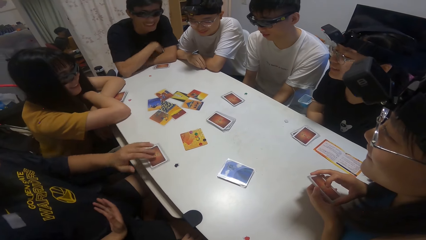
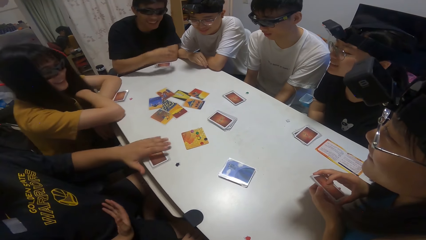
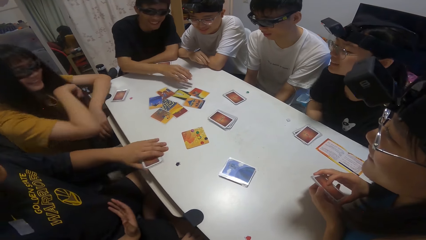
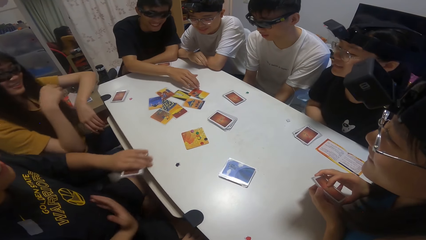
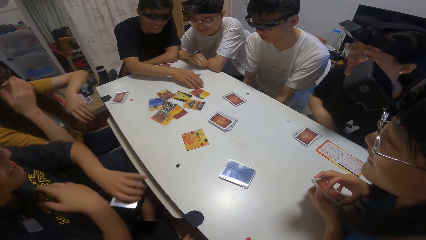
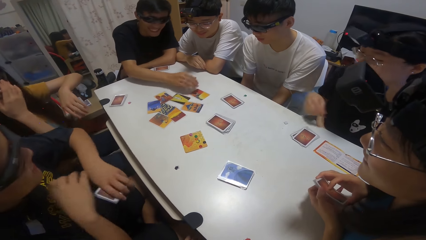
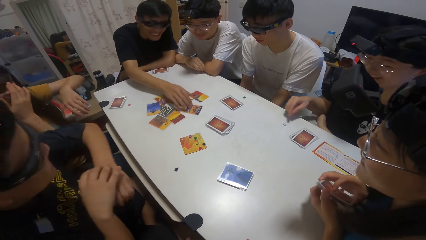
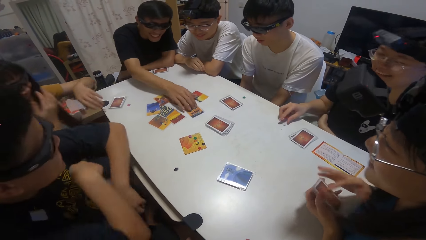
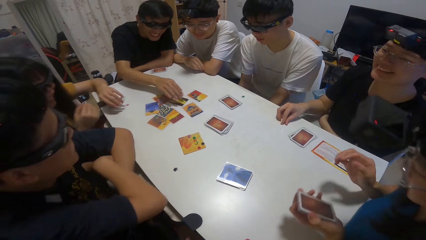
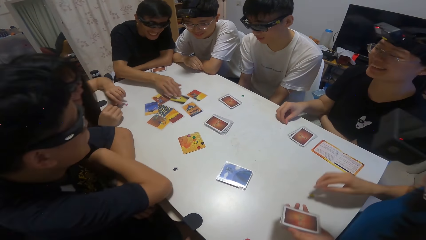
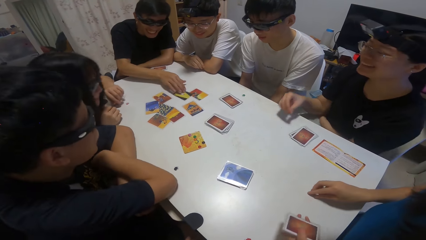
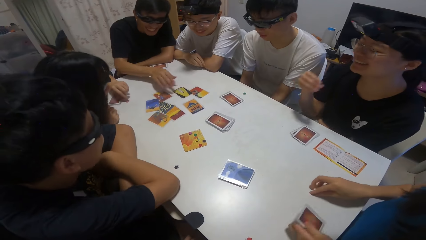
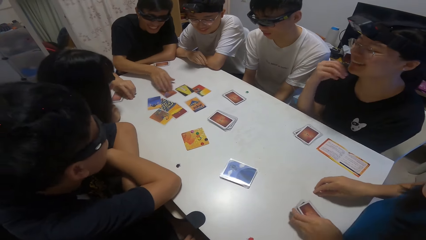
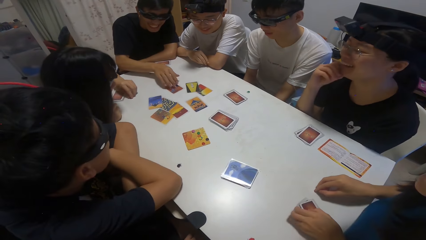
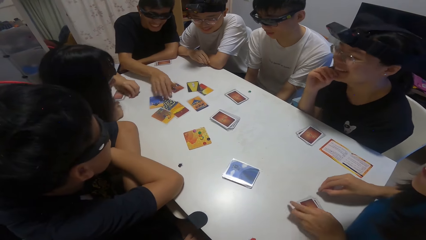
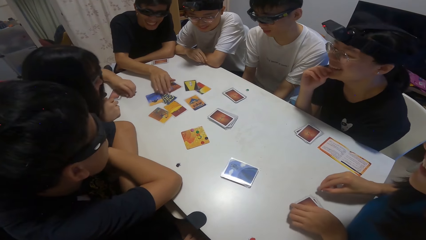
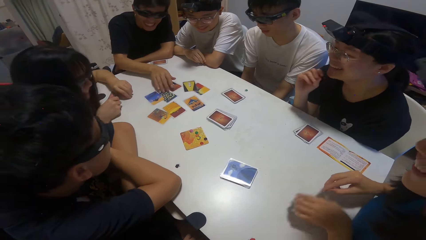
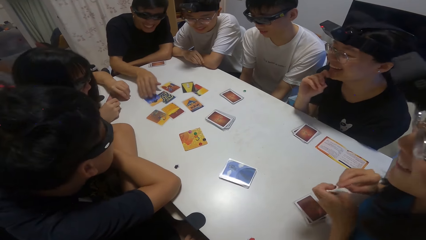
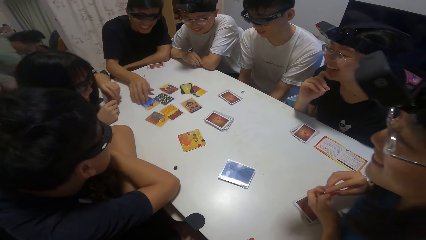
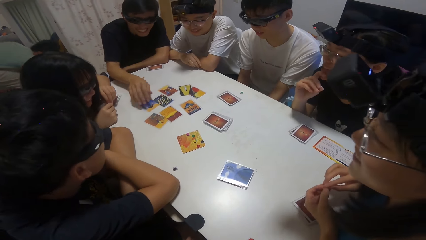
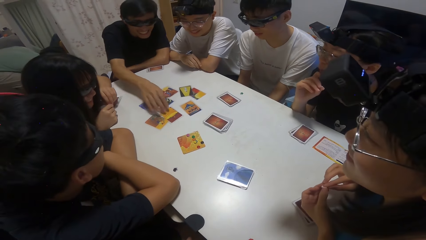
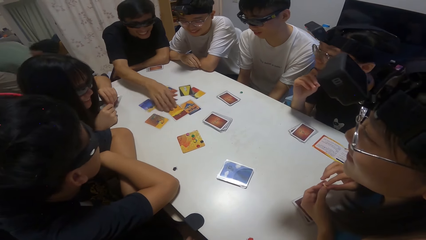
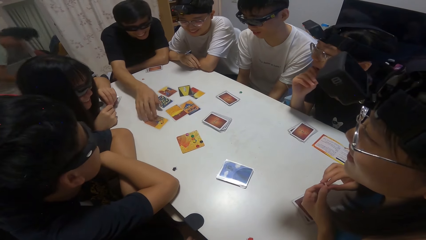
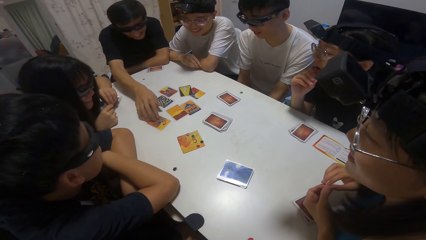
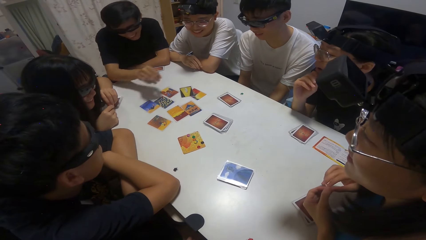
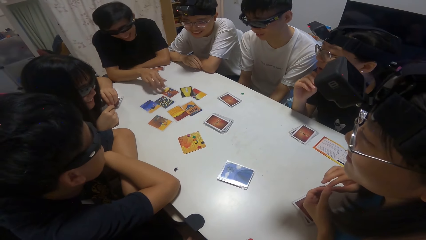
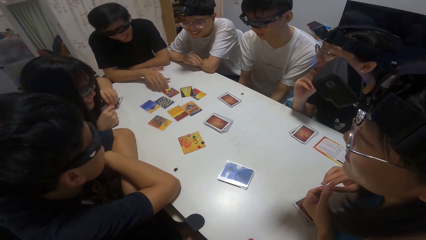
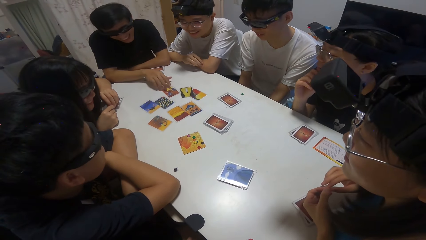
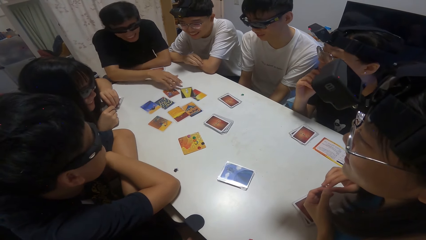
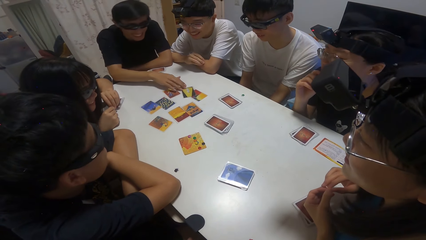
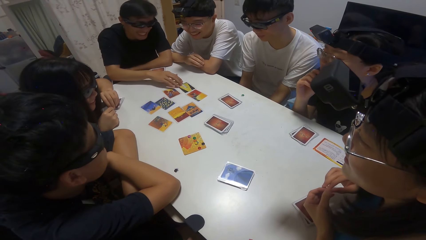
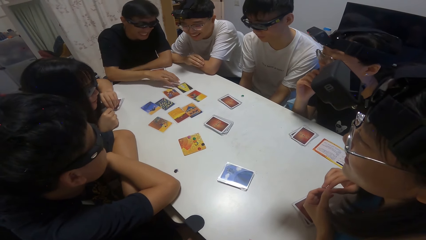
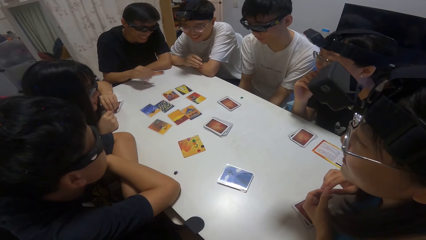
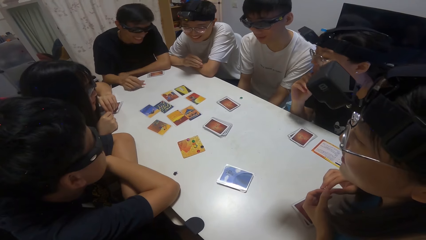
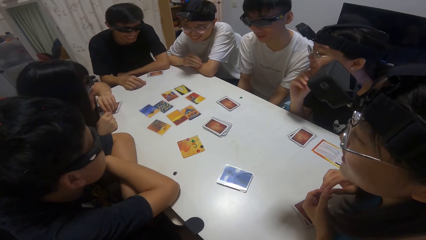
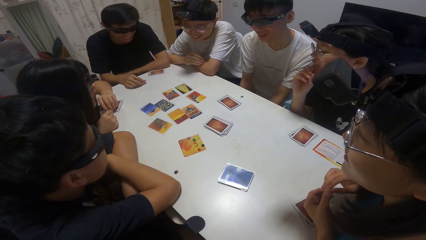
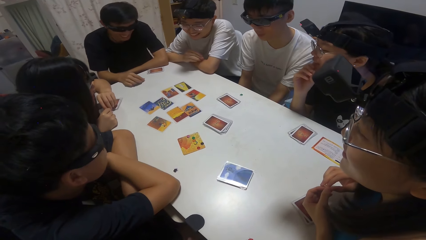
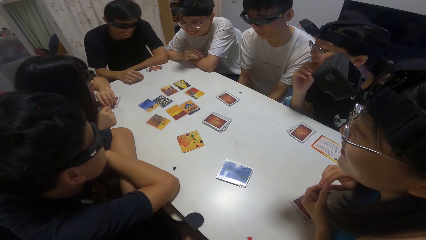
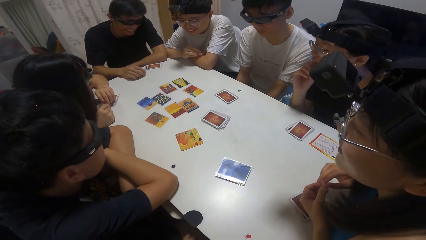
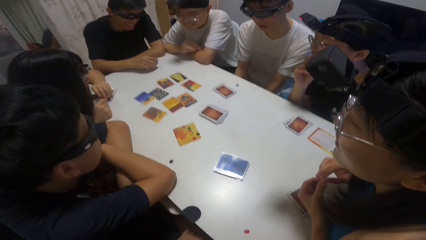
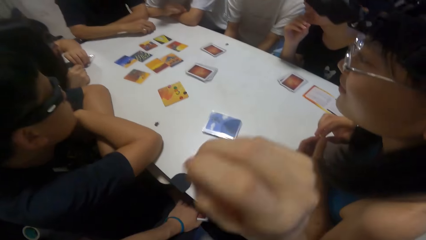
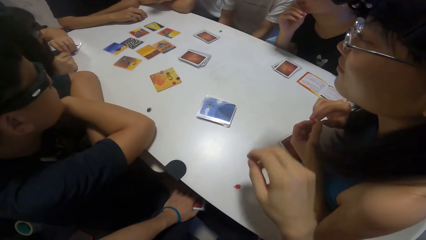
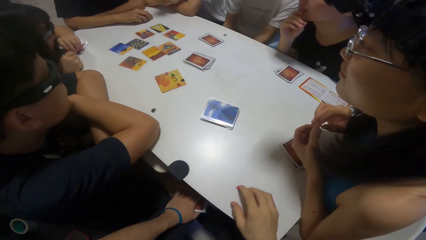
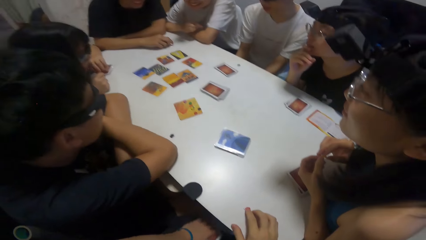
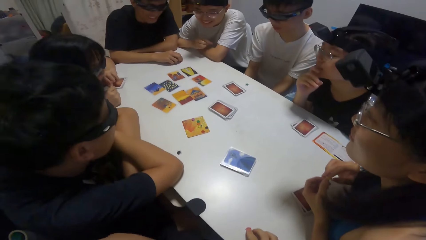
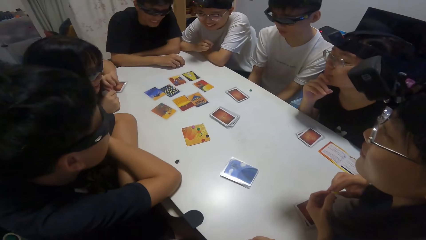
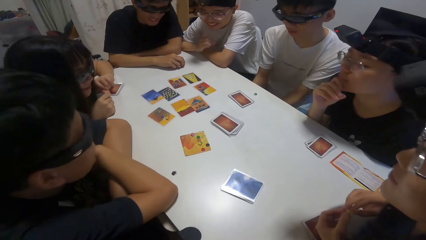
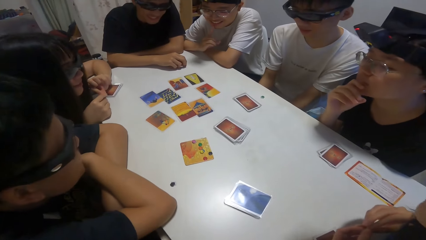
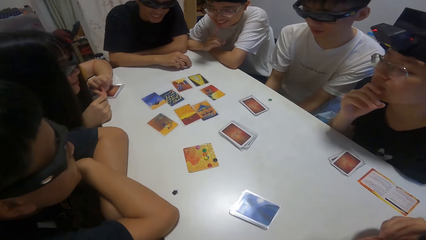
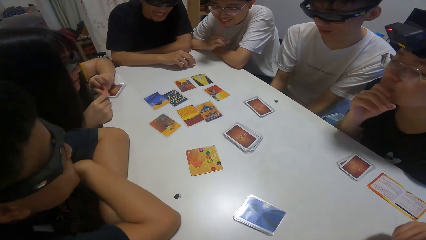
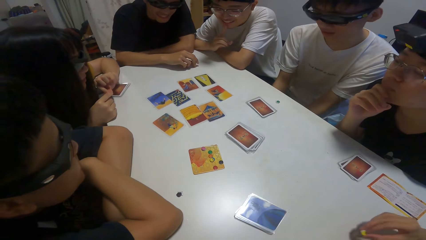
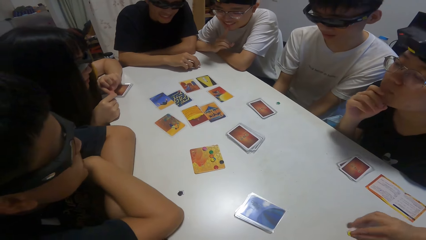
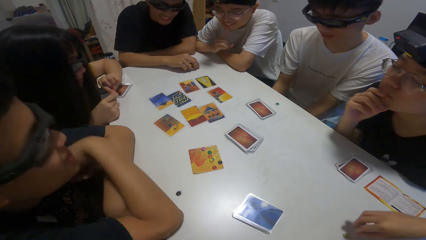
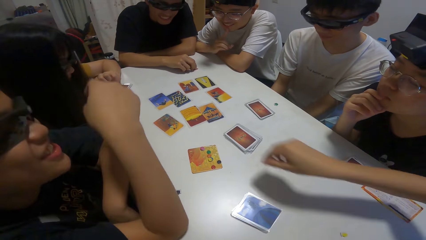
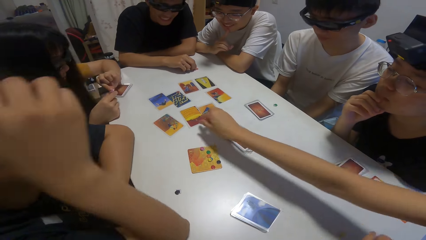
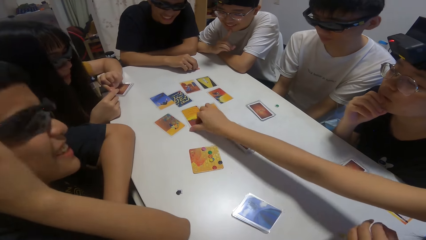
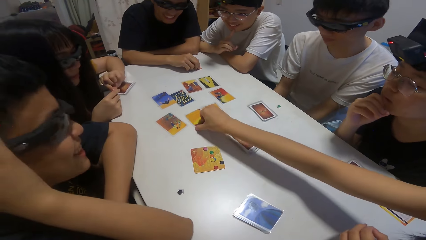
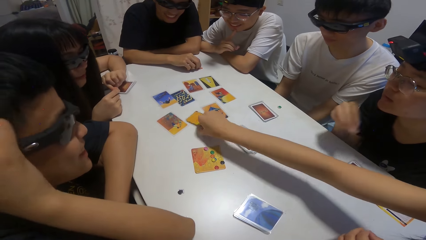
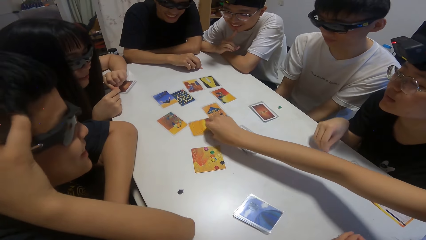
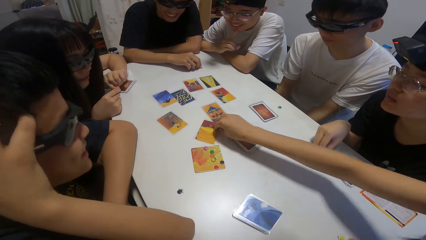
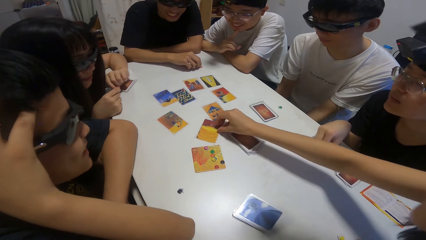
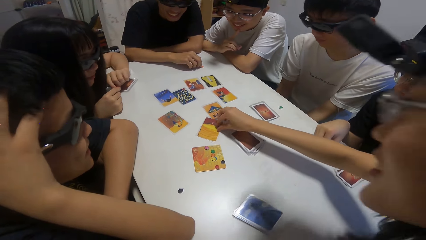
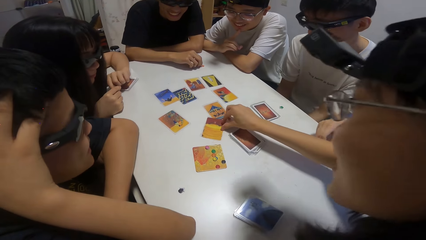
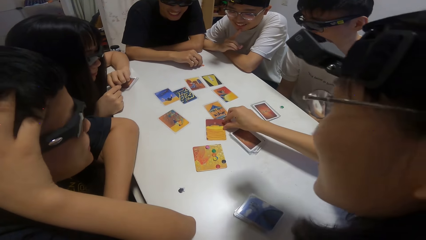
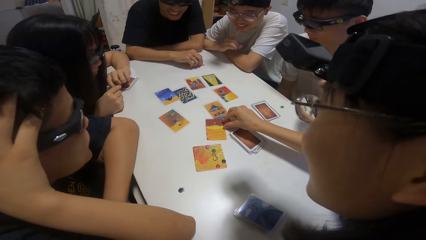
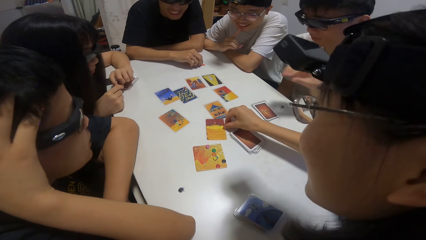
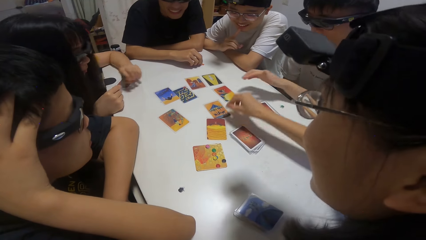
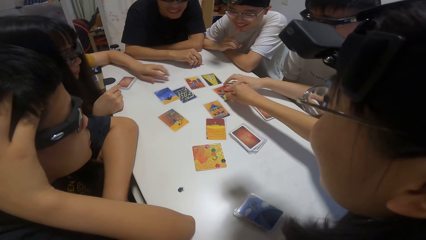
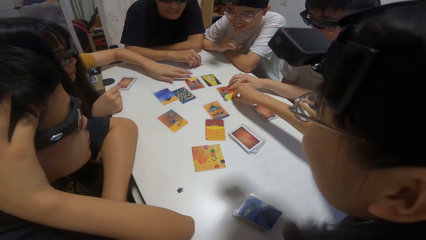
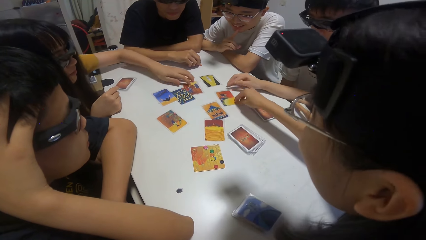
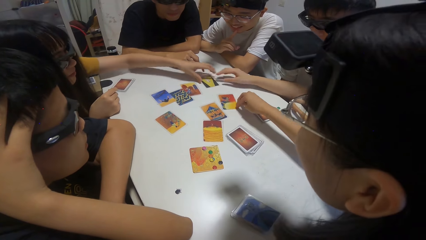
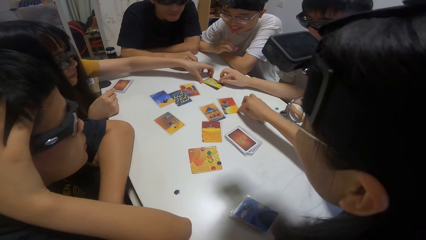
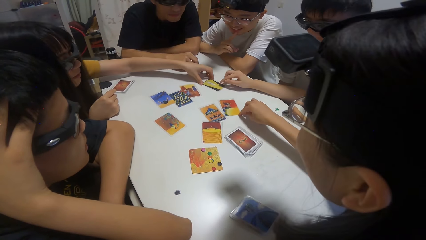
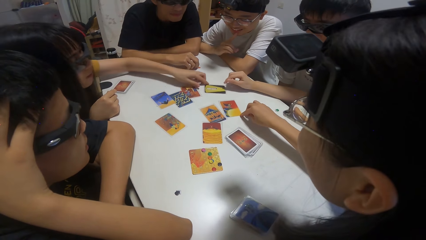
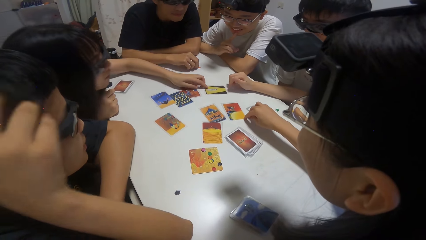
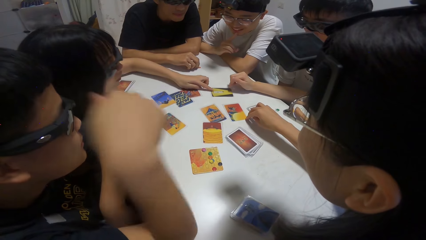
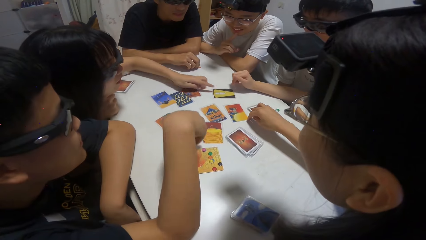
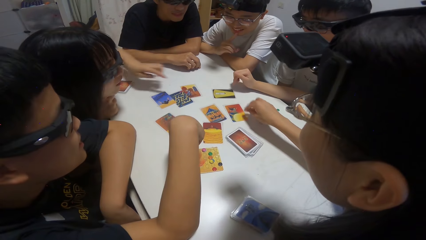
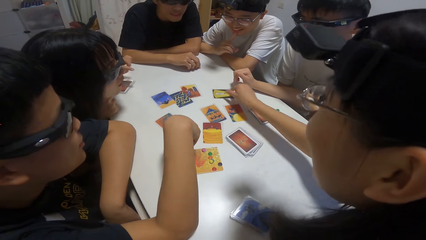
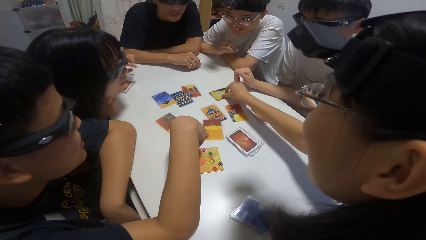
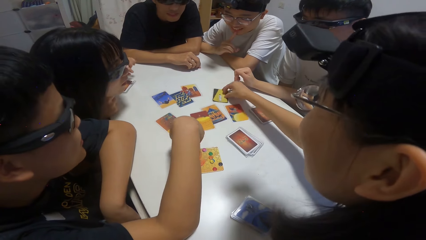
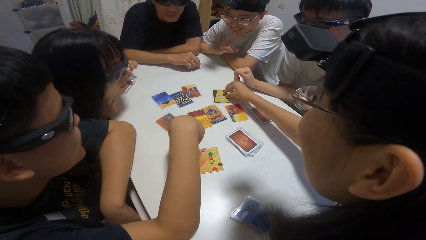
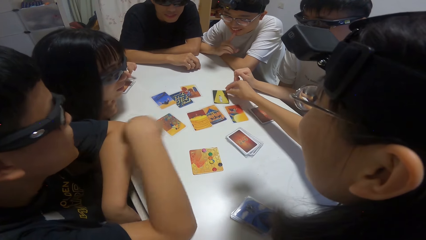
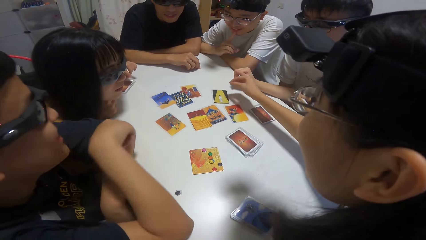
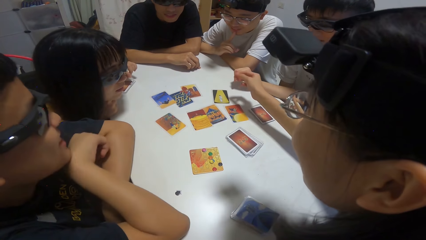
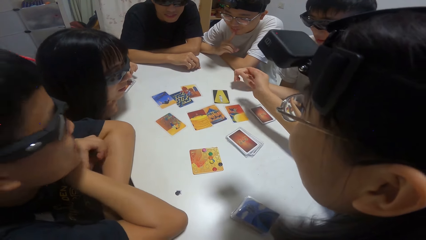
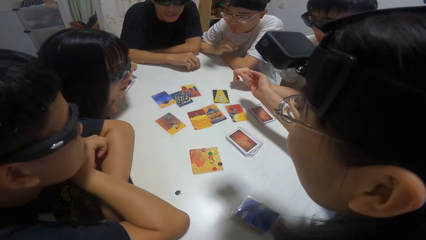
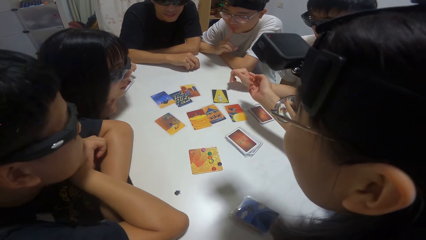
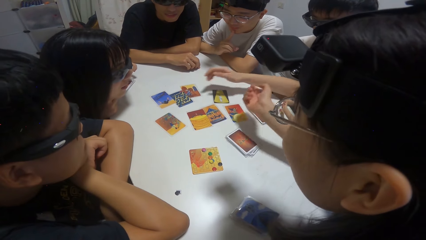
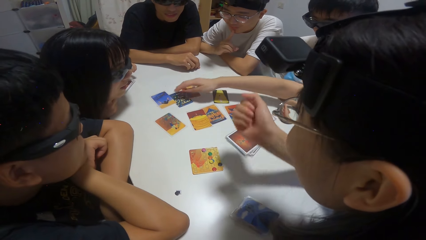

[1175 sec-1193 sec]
A man picks playing cards. Another man separates the cards on the table. A third man picks a poker chip. The first man moves the playing cards on the table. The camera wearer touches a stone on the table. A fourth man touches a poker chip. The camera wearer picks playing cards. A woman turns a card around. Another woman picks the stone on the table and moves the card on the table. A third woman moves the card on the table. Another man moves the card on the table. The camera wearer touches the playing cards.
